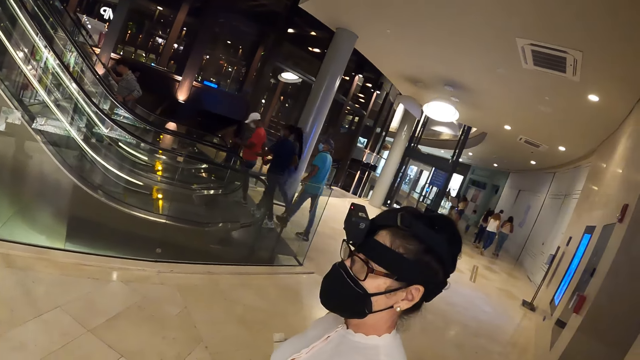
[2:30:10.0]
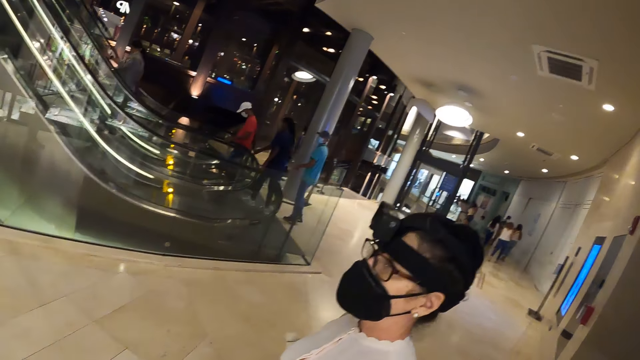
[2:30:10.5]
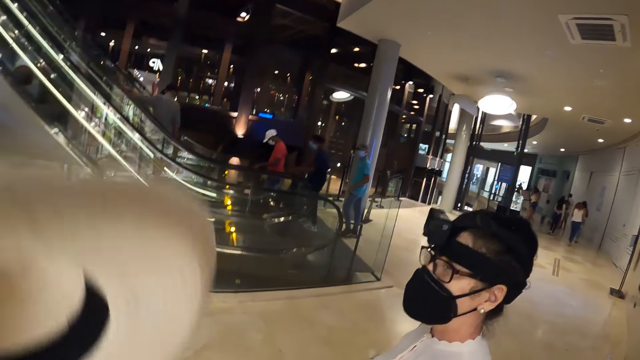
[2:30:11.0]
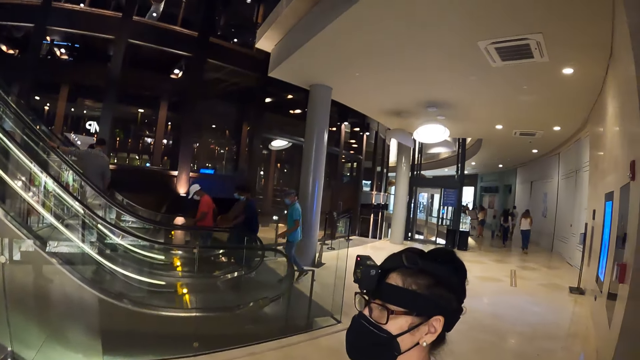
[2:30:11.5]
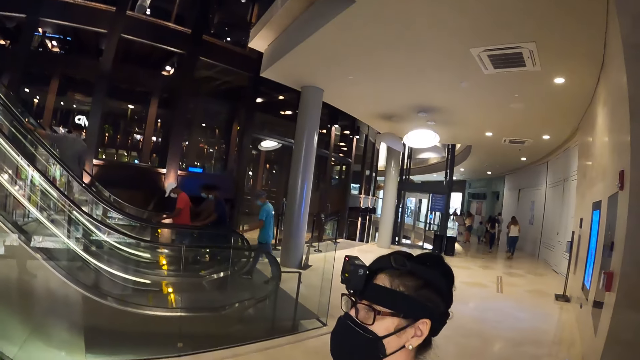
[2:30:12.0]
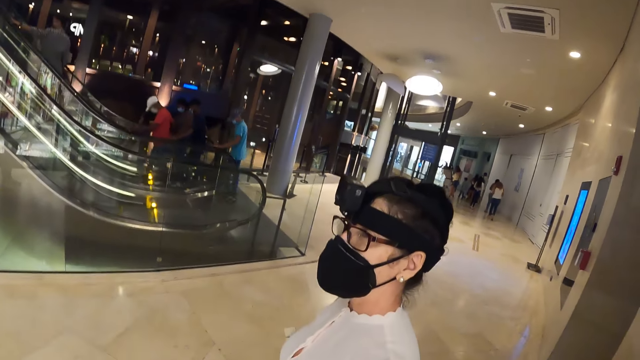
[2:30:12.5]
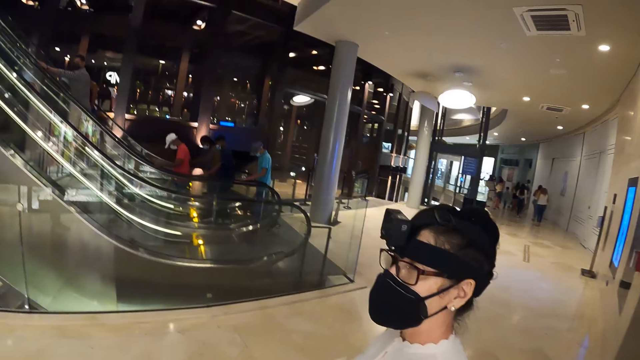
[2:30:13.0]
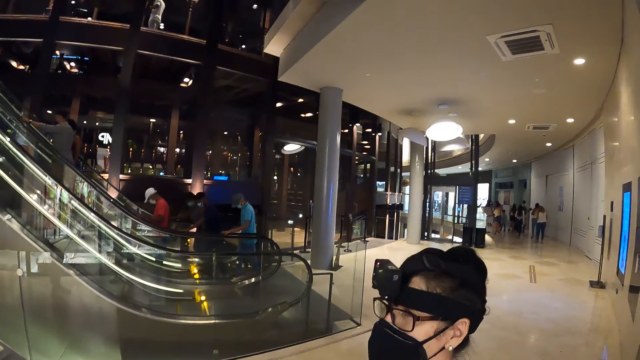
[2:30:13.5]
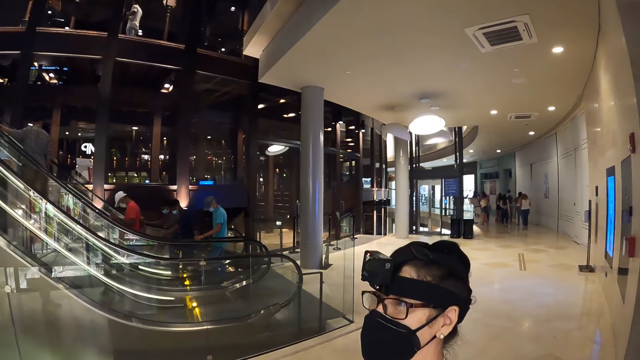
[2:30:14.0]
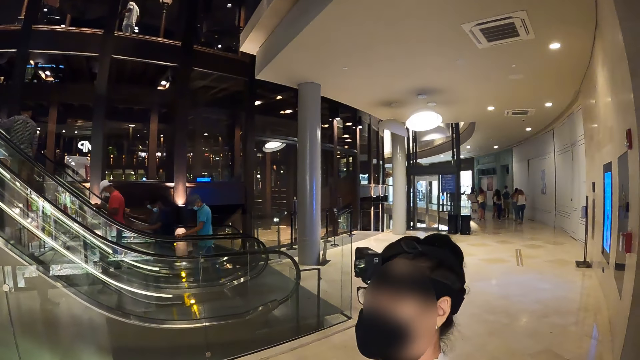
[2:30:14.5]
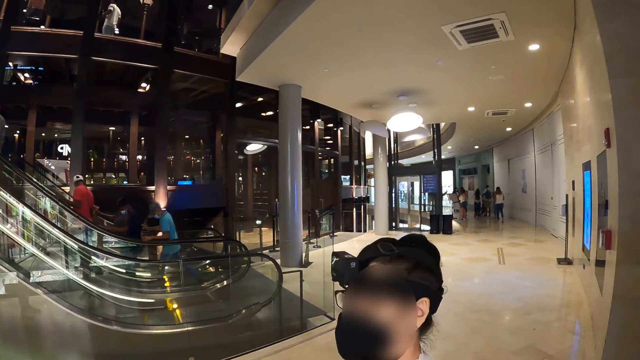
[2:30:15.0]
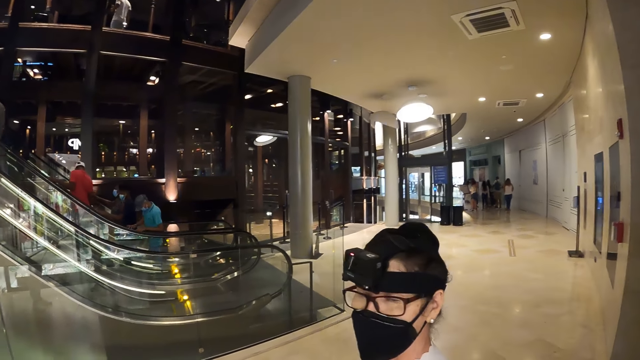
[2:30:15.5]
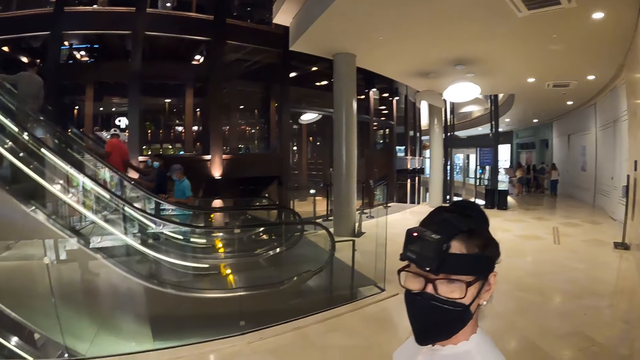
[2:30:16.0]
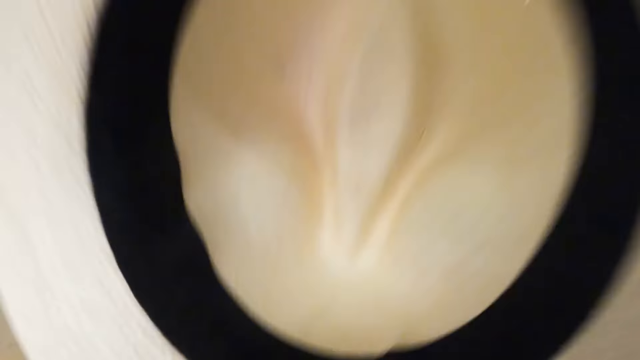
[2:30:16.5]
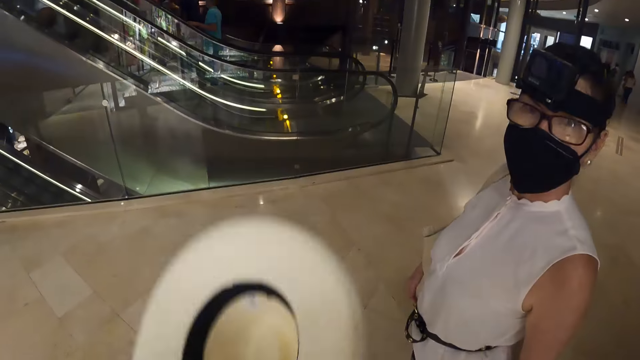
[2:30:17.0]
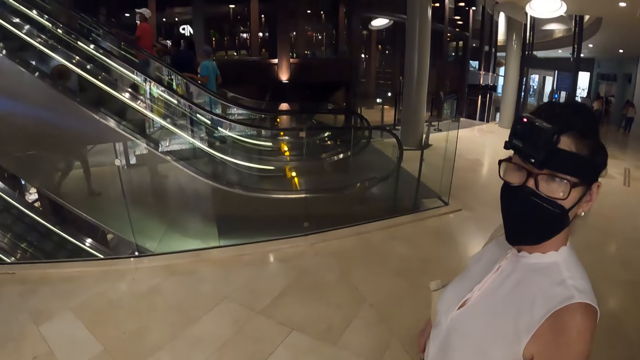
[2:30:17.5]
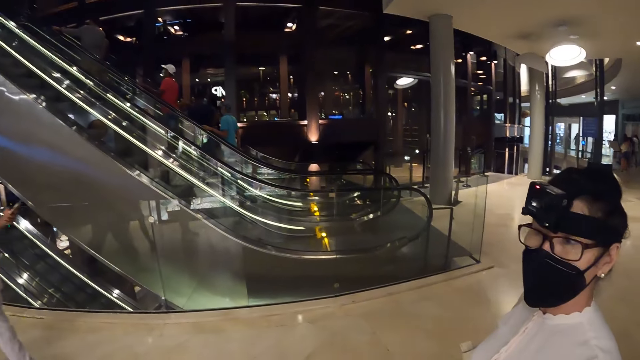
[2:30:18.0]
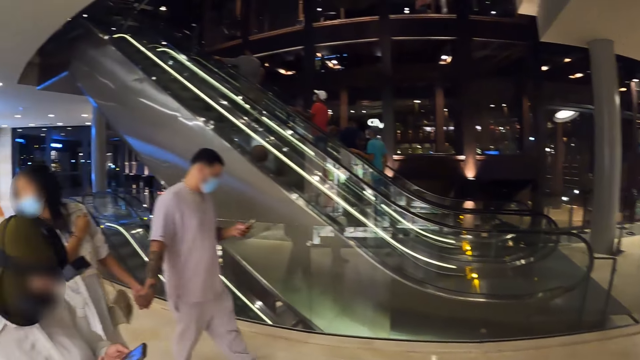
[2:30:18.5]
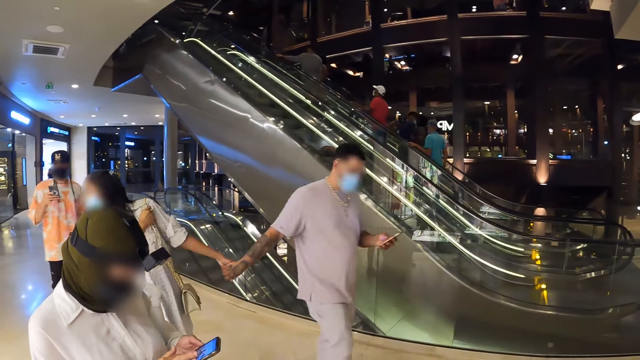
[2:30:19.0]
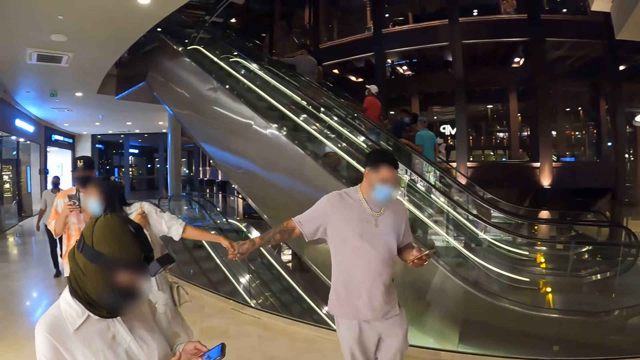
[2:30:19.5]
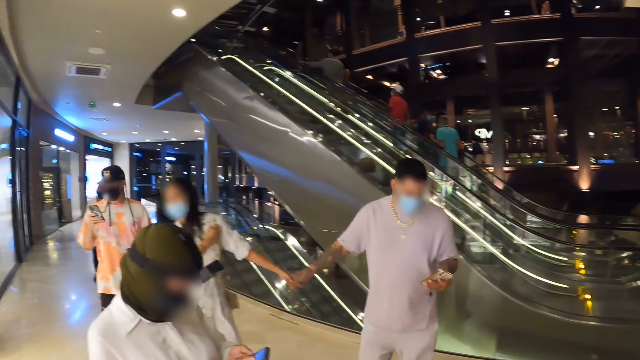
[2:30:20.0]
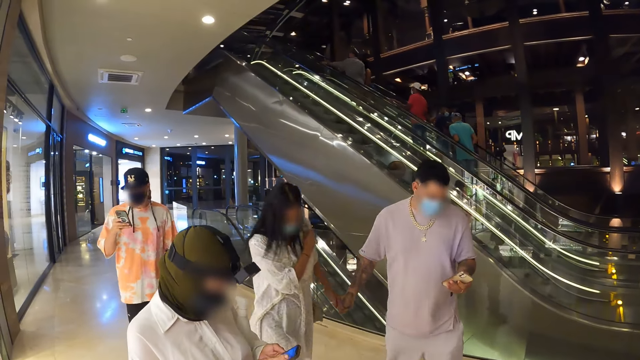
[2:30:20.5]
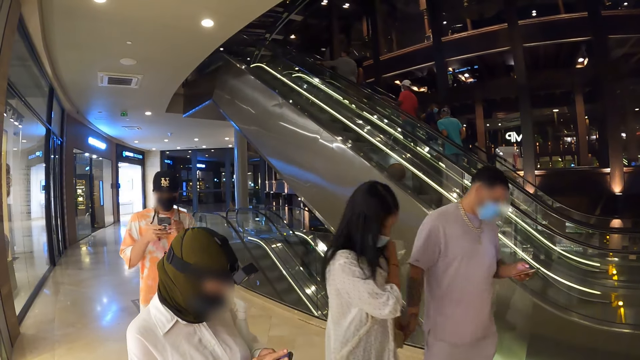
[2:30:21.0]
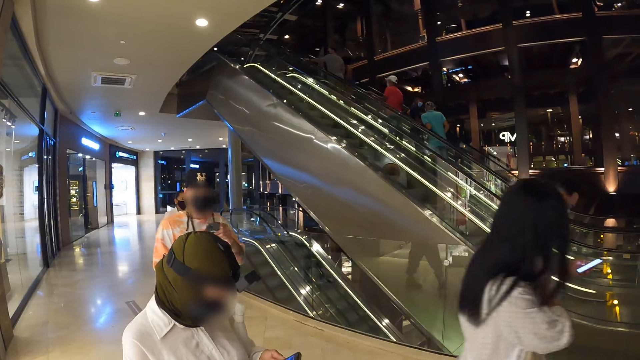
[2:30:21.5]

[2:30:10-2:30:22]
The camera wearer removes the hat from her head with her left hand. She places the hat on her head with her right hand. She lifts the hat and lowers the hat.

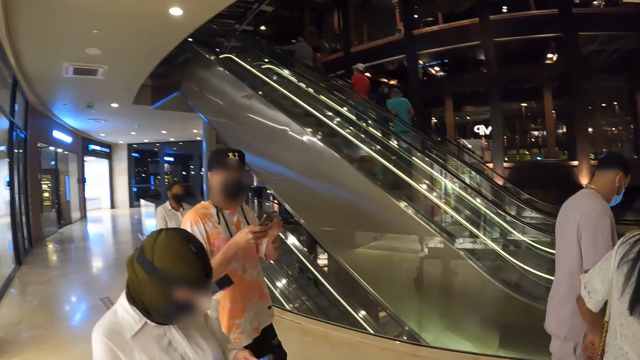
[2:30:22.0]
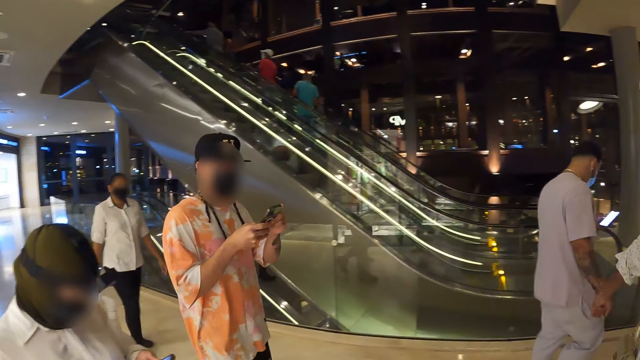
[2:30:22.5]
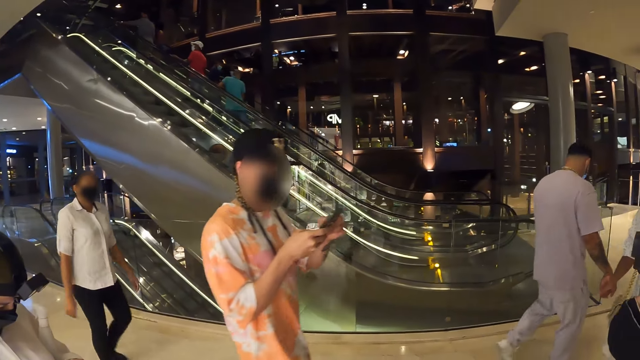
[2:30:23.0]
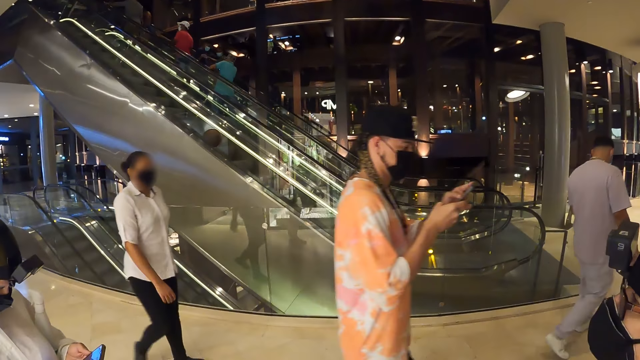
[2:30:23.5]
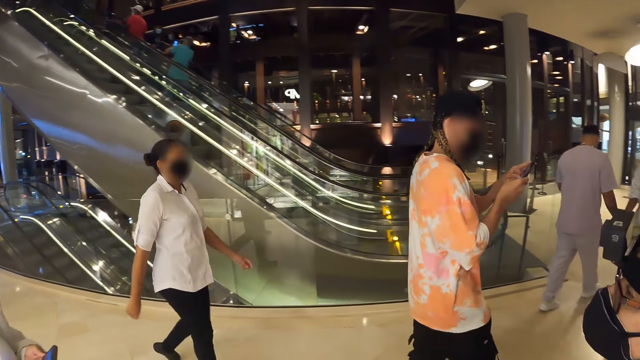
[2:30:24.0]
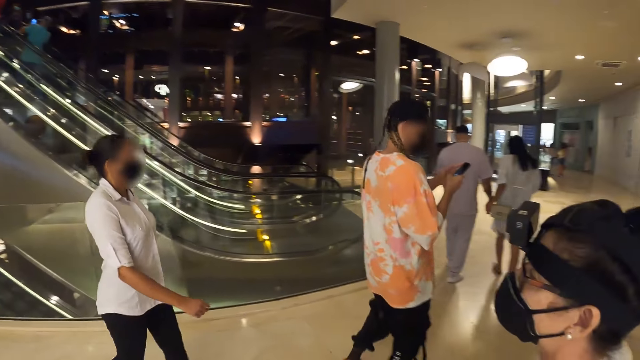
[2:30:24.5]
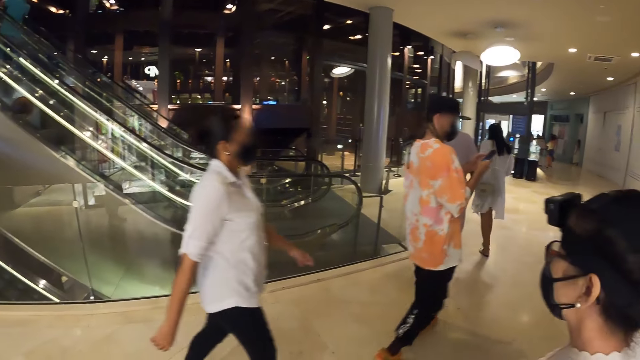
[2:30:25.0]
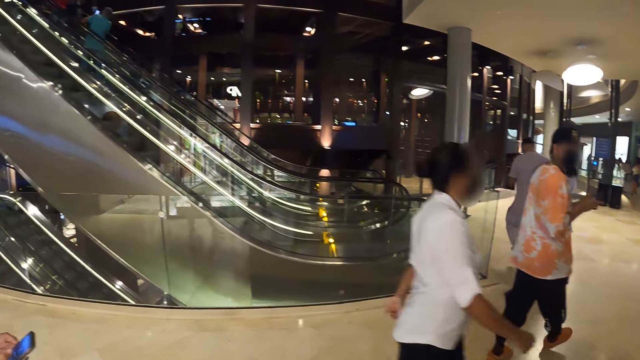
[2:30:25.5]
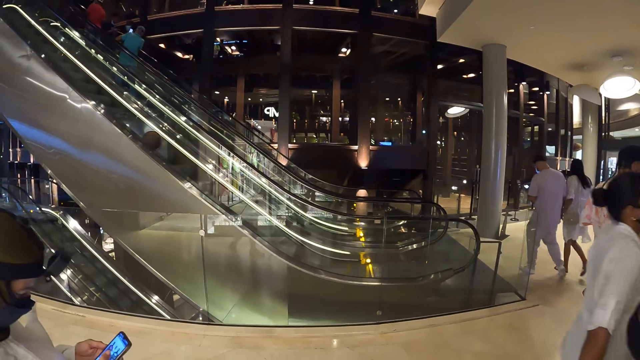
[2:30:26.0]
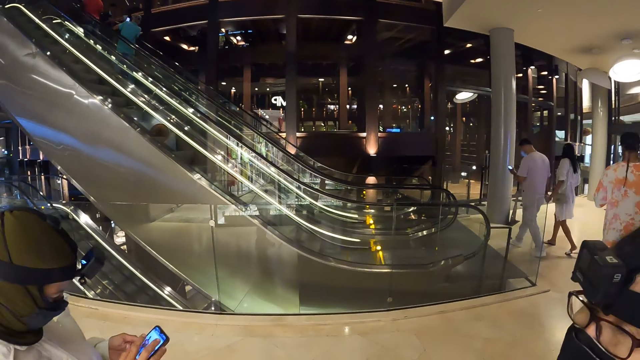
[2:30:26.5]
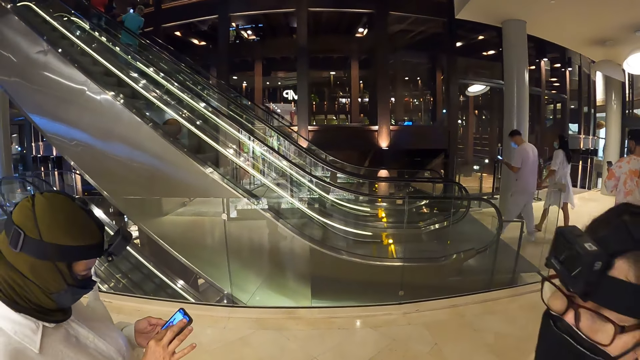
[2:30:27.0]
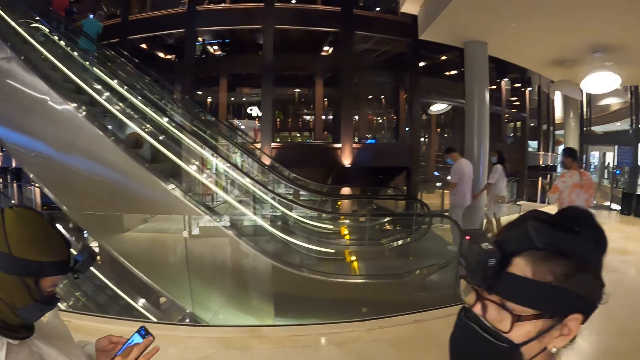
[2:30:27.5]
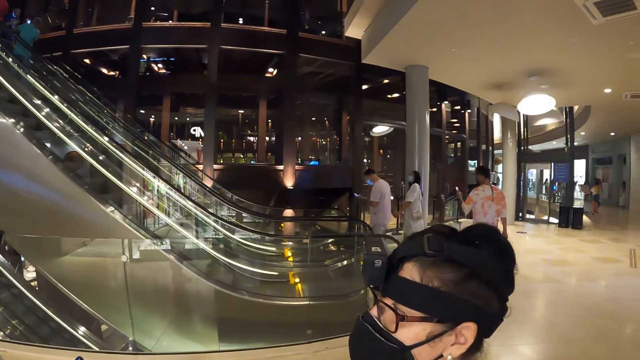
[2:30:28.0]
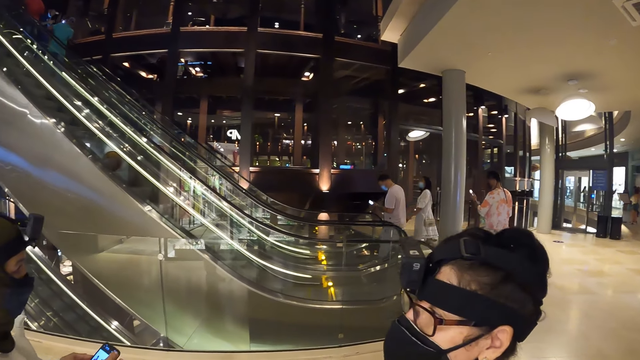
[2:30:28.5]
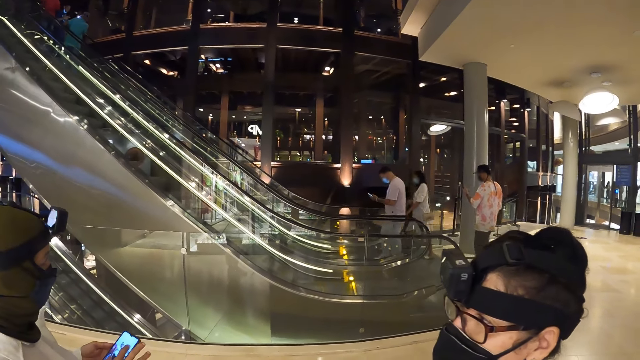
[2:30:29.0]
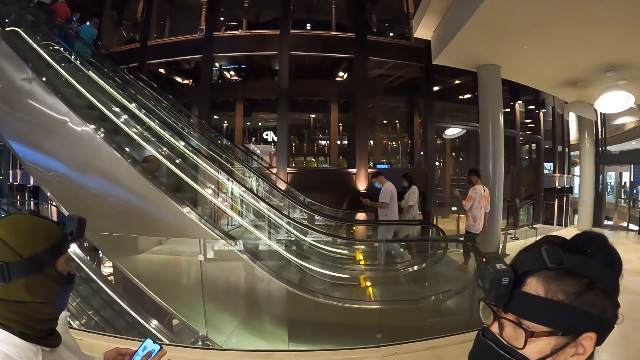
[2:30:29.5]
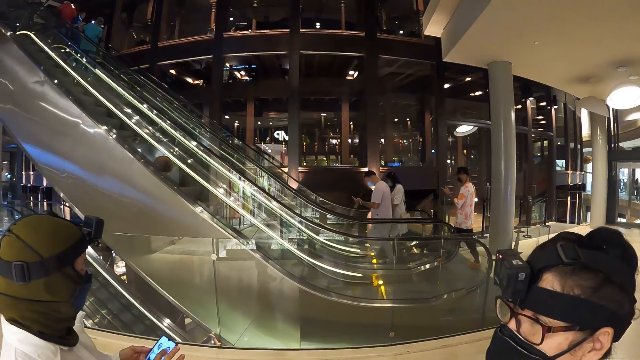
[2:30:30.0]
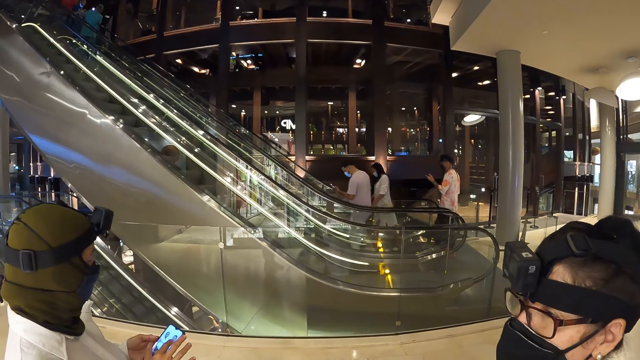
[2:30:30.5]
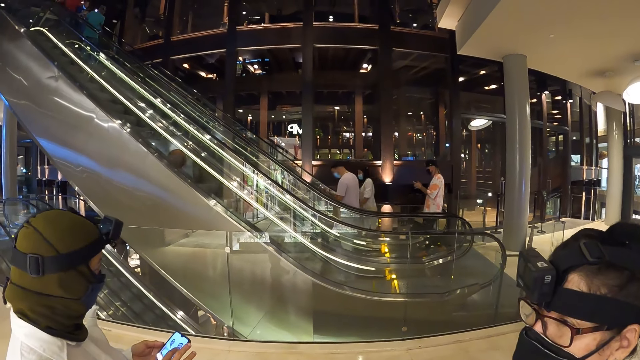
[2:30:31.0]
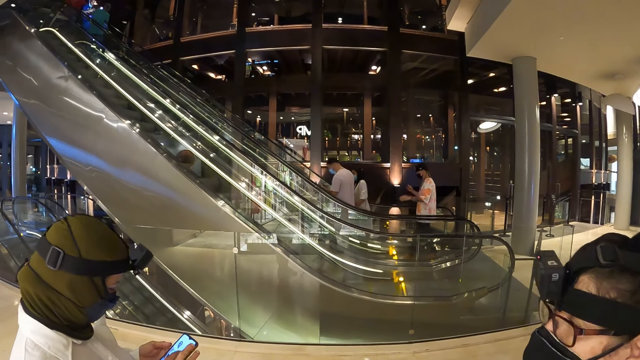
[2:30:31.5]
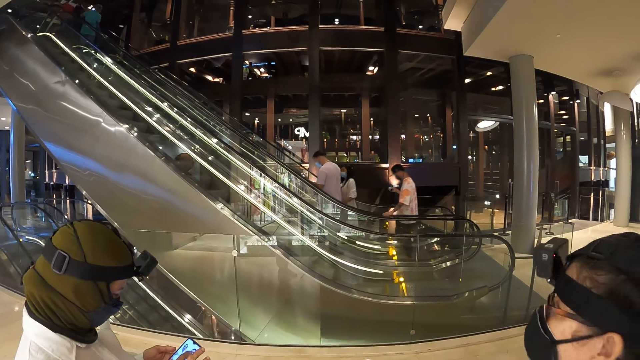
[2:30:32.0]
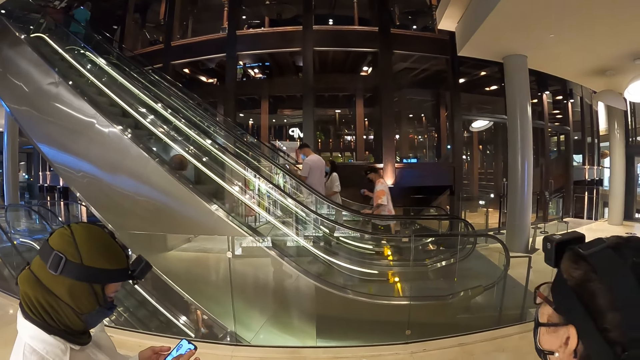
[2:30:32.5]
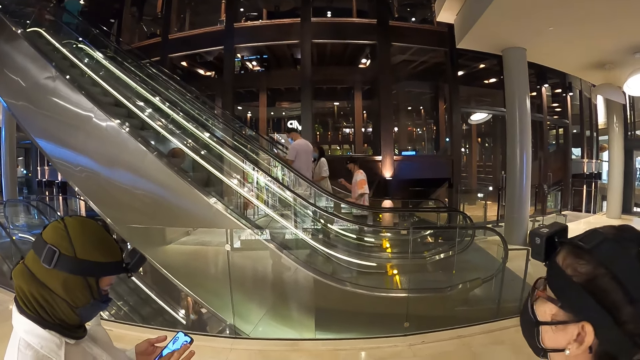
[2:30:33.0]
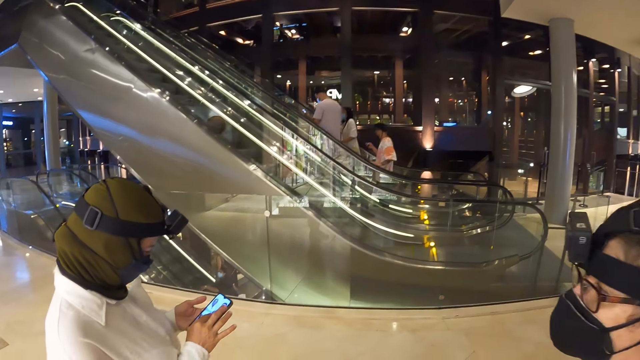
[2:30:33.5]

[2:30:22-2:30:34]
The camera wearer looks around.
